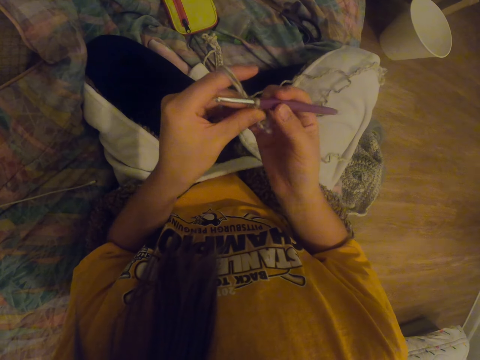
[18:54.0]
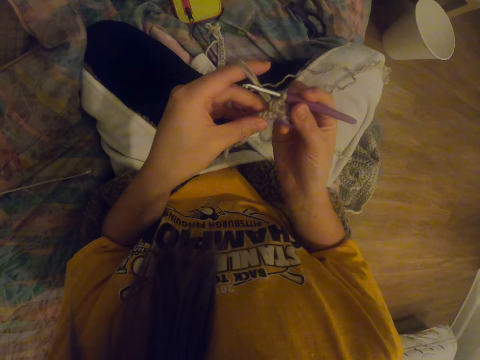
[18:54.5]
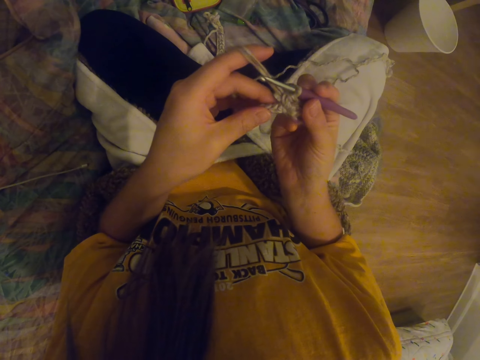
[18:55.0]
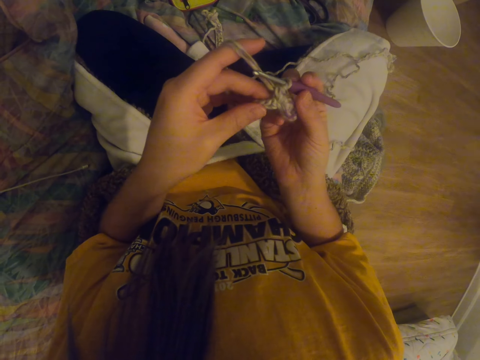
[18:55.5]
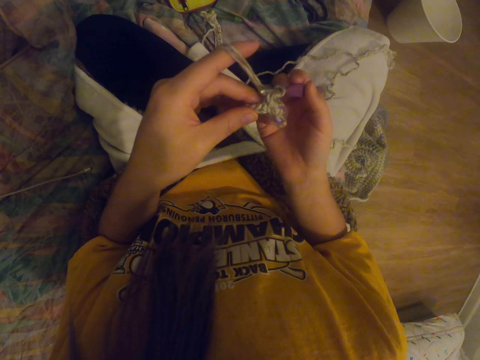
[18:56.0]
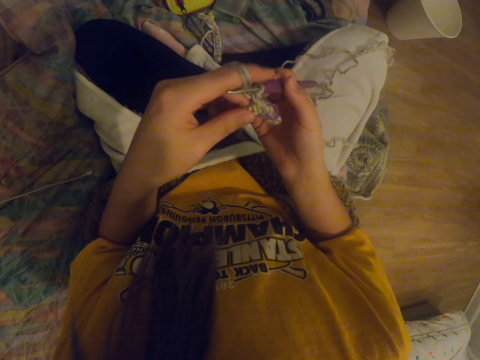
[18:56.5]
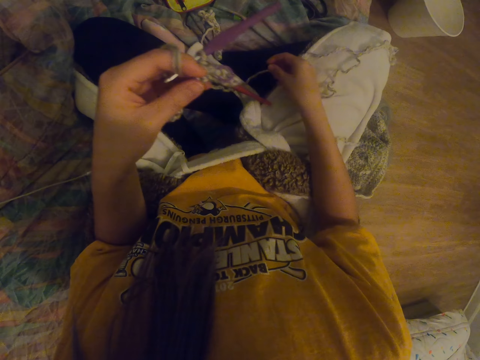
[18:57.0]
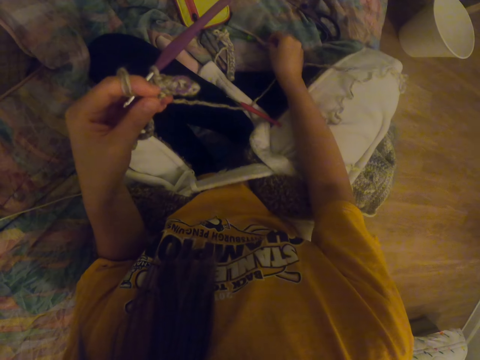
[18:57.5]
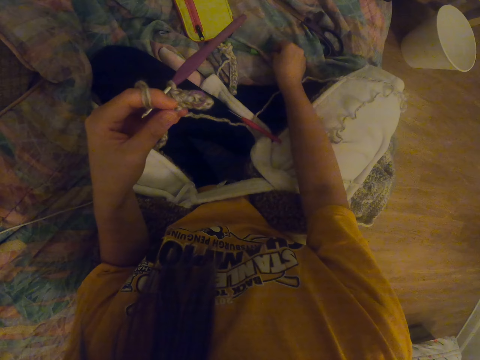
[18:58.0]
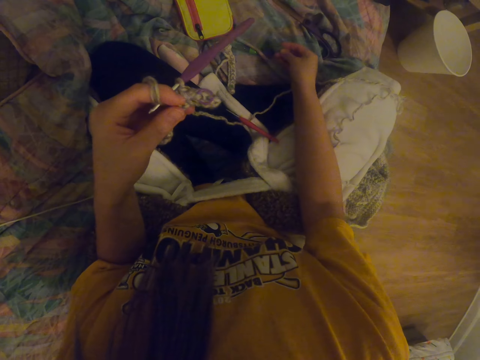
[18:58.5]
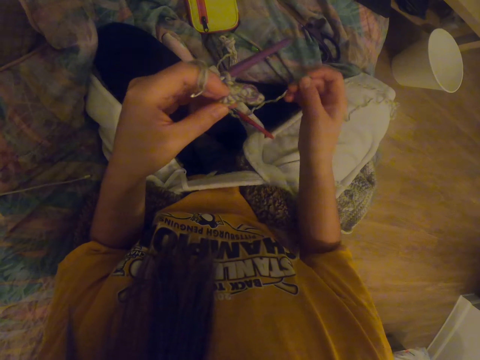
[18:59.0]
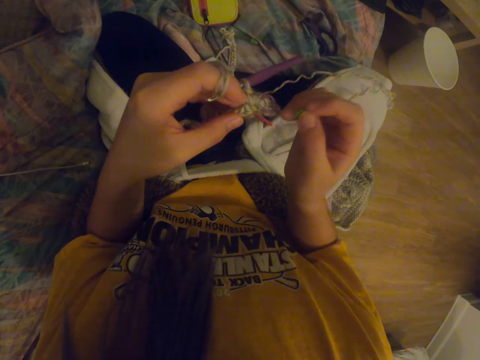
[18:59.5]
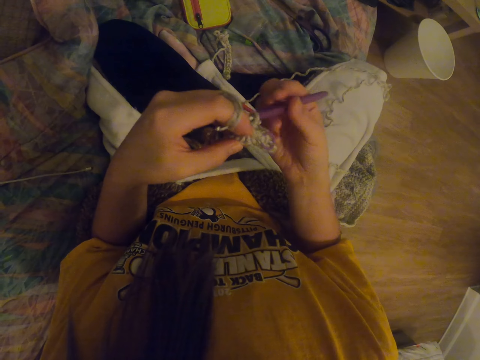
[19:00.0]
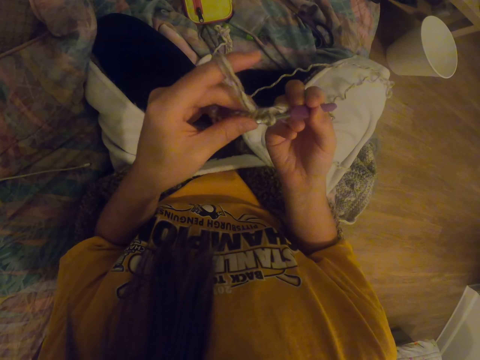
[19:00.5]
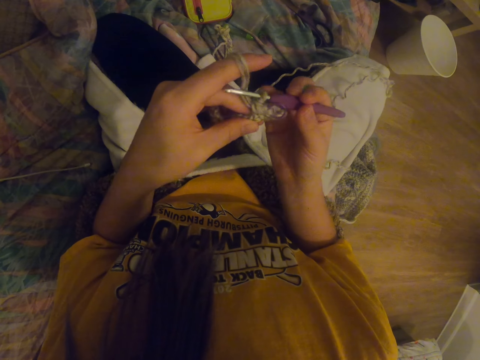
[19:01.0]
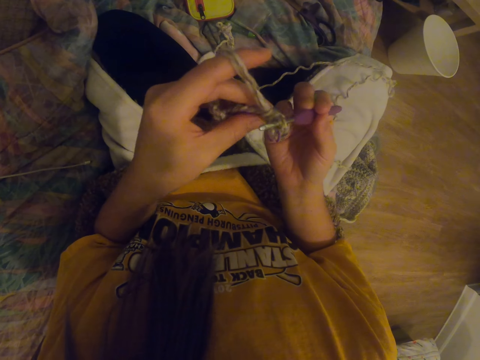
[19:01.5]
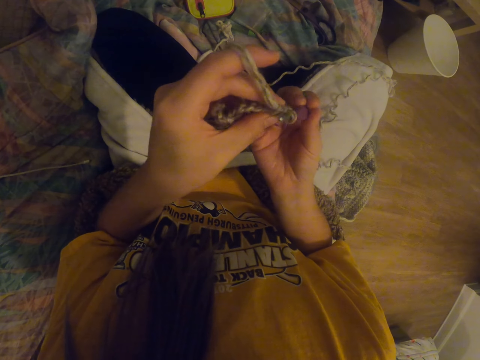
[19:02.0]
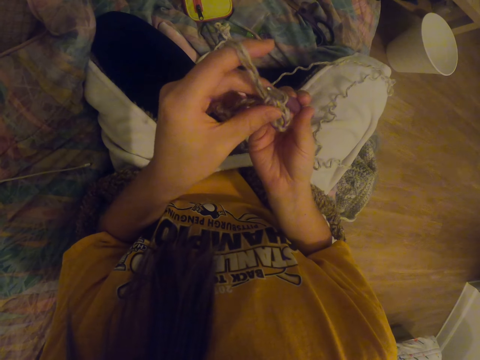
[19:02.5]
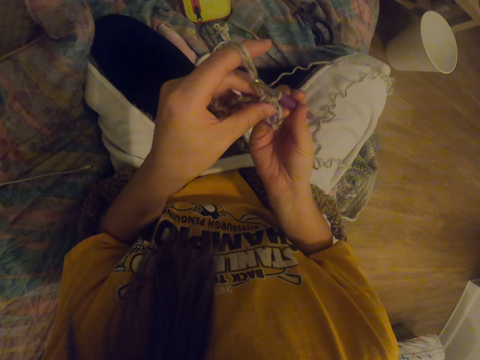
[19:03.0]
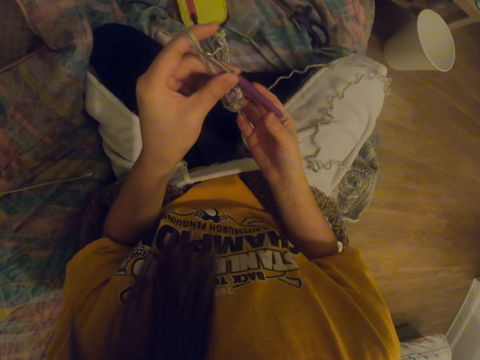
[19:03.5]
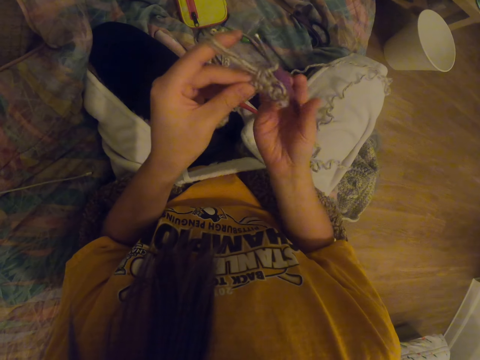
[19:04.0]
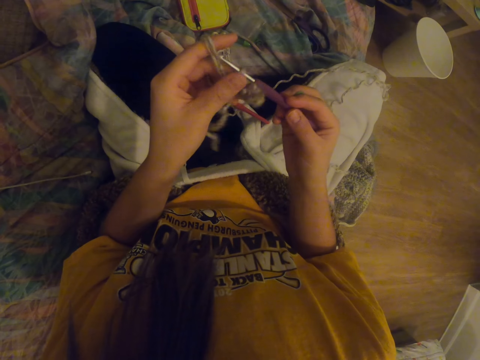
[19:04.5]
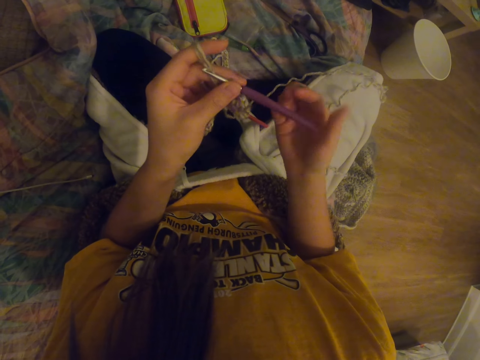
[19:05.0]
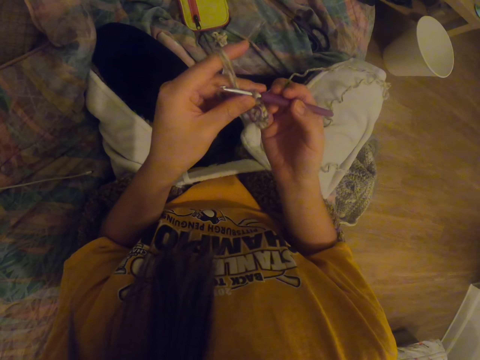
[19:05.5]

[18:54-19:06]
The camera wearer stares at the garment. They stretch the garment. They pick the decoration or hook. They hold a crochet hook with a hand. They adjust the crochet hook.

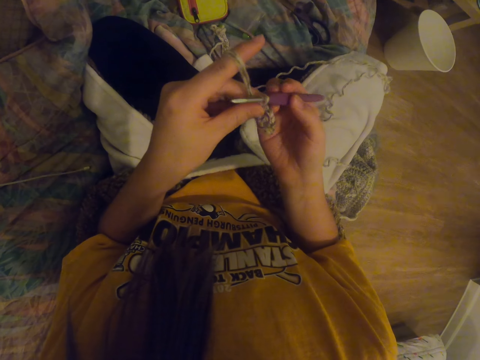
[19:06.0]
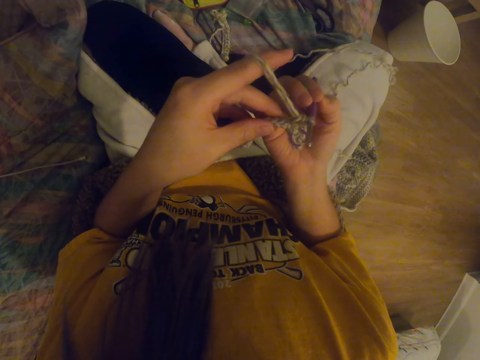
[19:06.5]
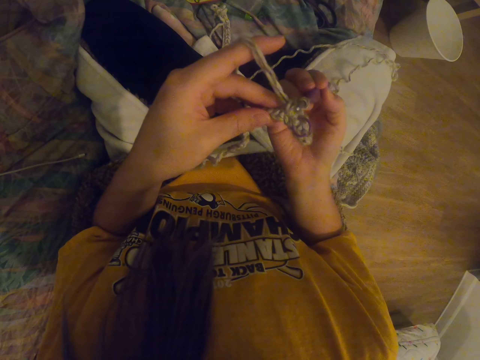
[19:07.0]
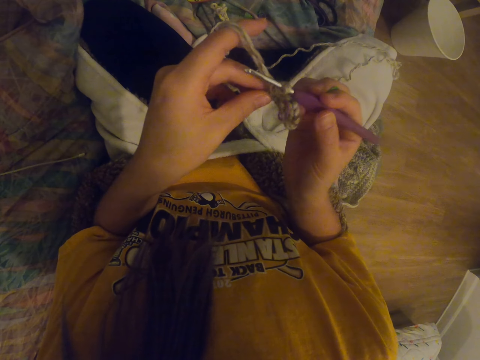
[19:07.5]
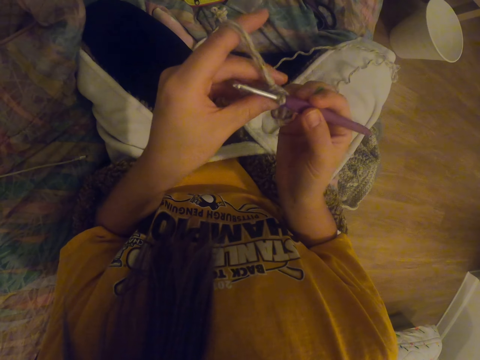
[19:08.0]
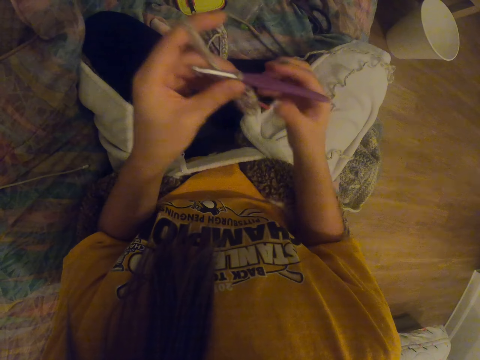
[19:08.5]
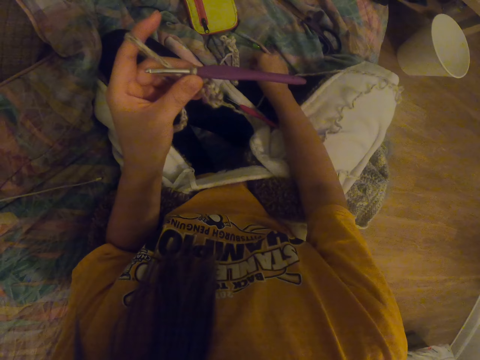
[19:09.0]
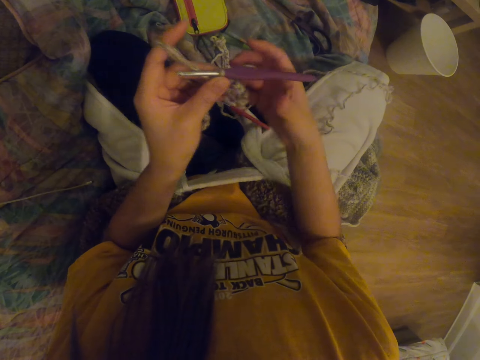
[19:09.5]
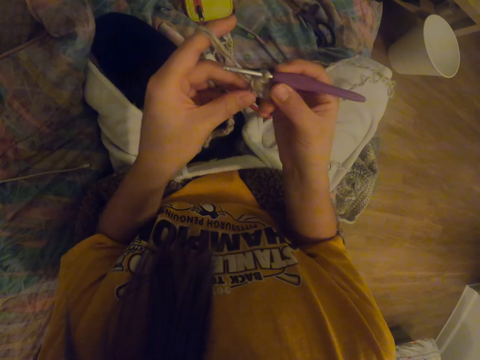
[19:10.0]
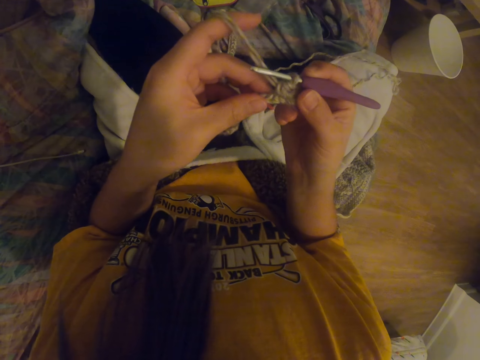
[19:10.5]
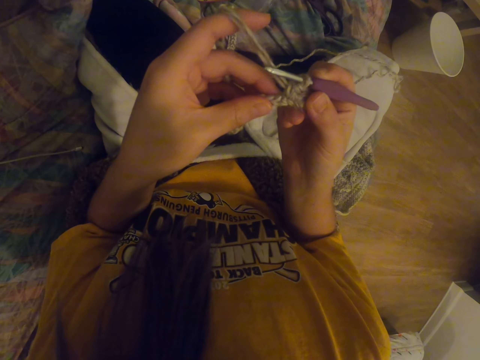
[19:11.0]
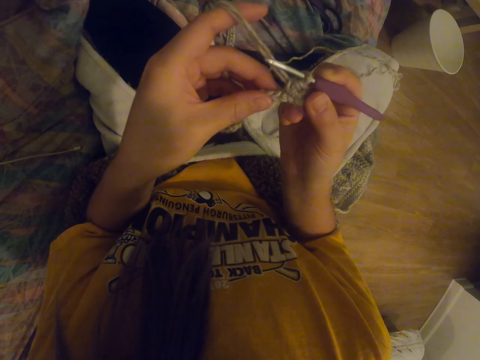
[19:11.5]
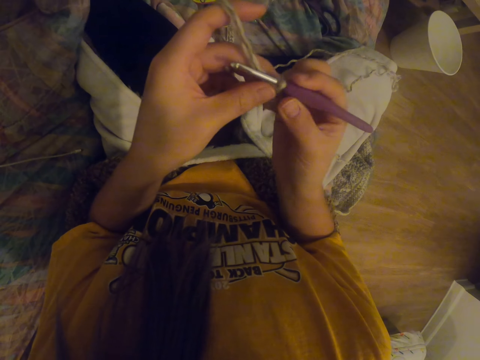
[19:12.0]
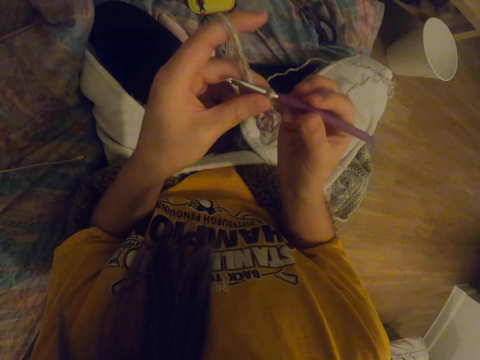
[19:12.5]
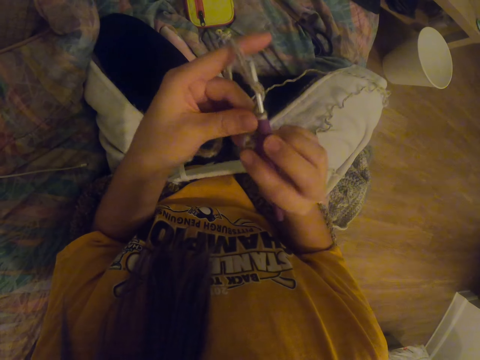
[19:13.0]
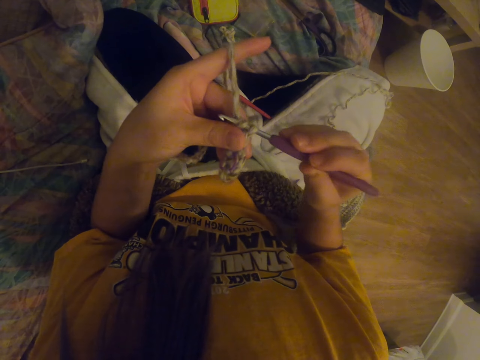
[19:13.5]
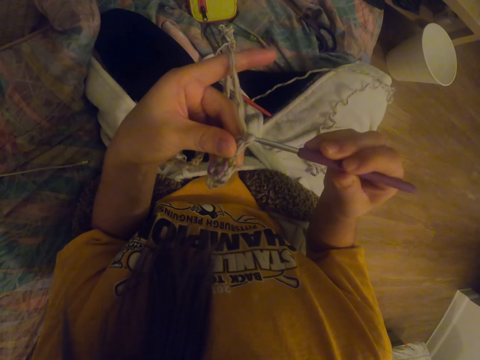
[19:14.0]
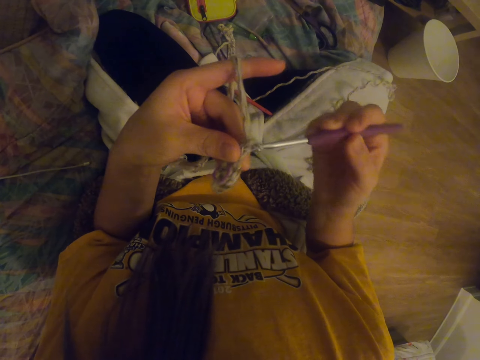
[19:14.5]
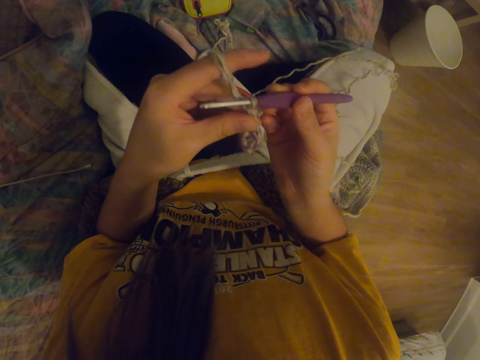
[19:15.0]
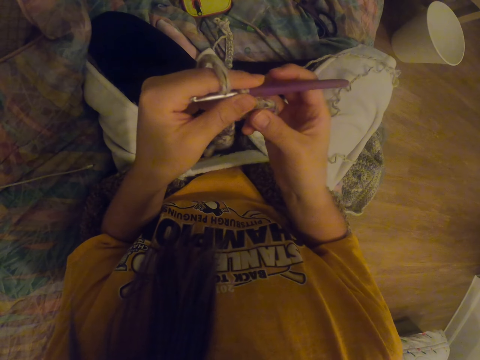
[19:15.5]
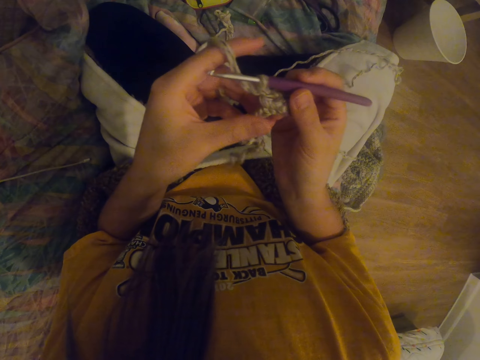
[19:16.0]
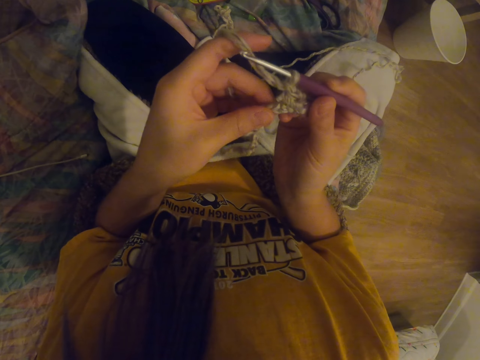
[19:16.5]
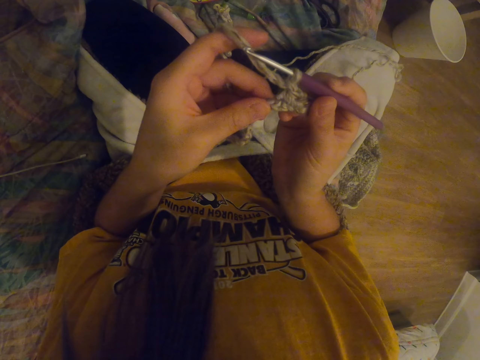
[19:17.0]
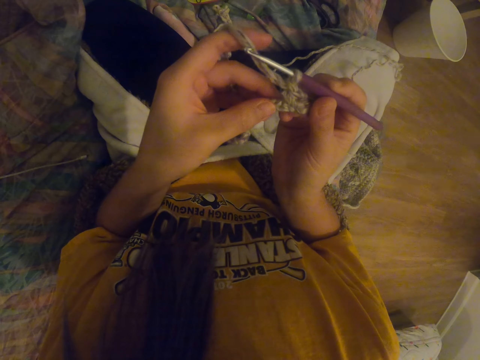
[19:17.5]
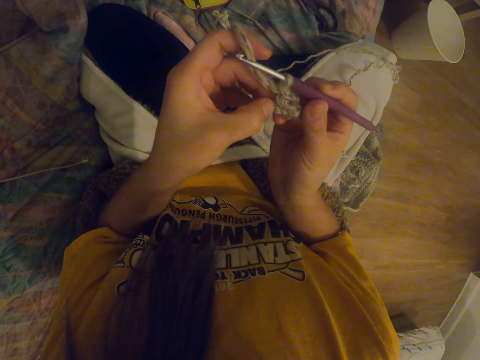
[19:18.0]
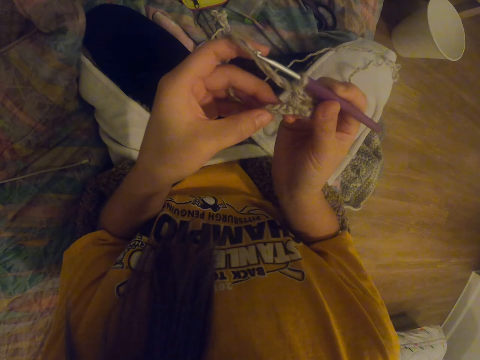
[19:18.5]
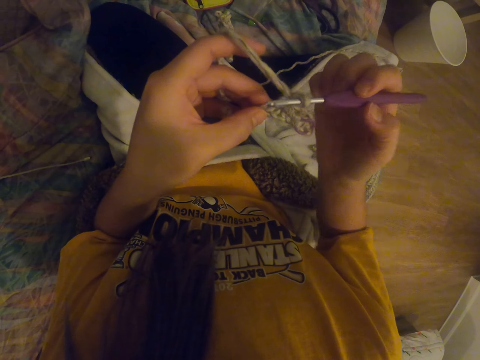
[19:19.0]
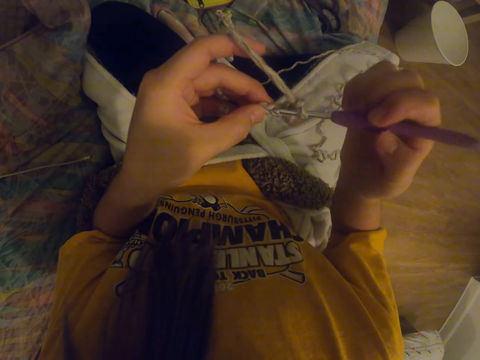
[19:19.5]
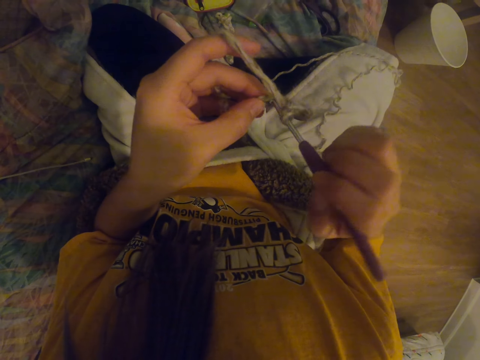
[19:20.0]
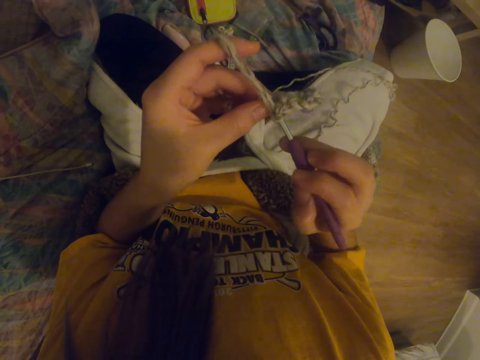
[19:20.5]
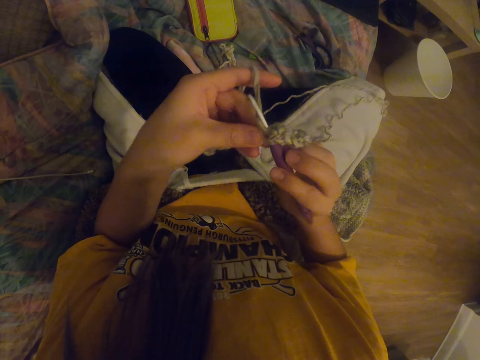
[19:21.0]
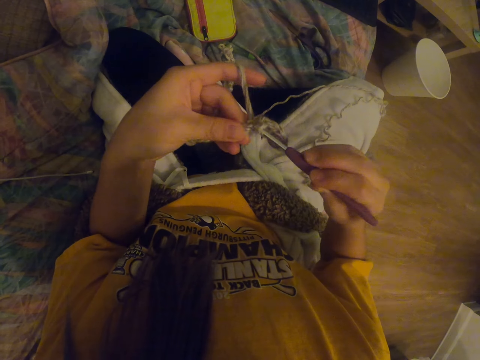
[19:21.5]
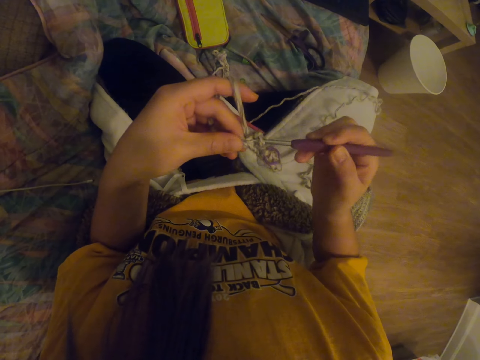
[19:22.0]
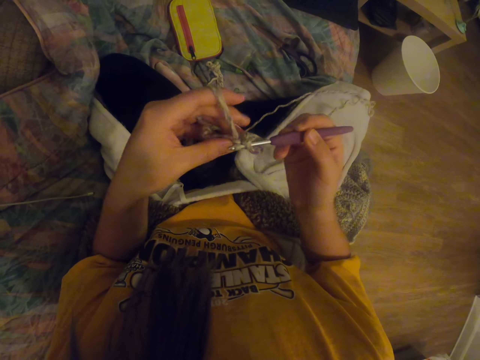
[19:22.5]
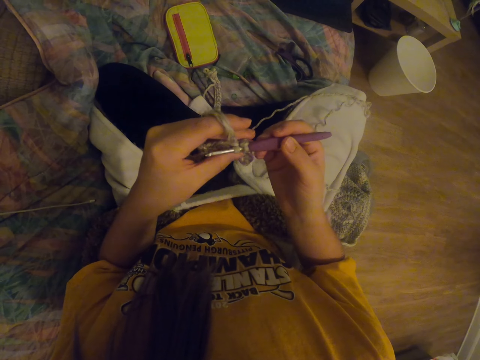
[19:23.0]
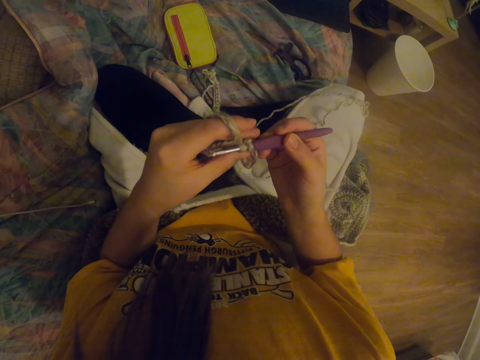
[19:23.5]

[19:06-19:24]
The camera wearer stares at the garment. They place the decoration or hook on the couch. They stare at the garment. They knit a fabric with a crochet hook and knitting thread. They stretch the garment. They knit the garment.
